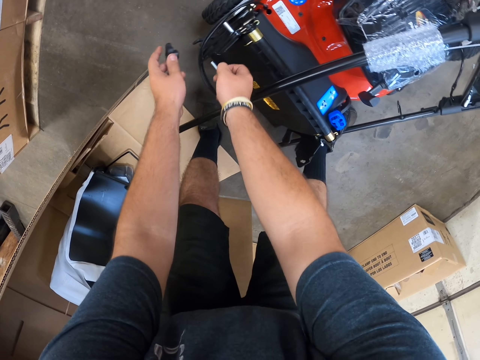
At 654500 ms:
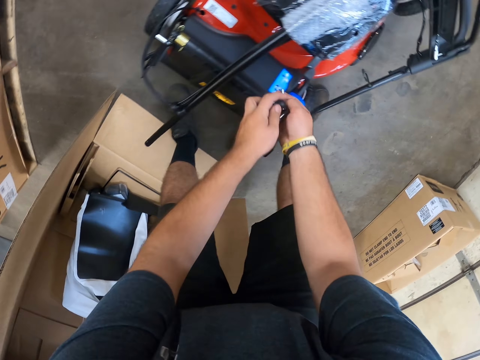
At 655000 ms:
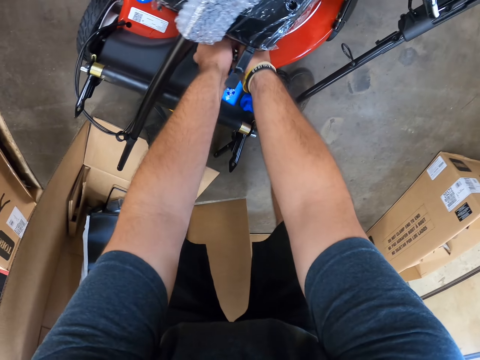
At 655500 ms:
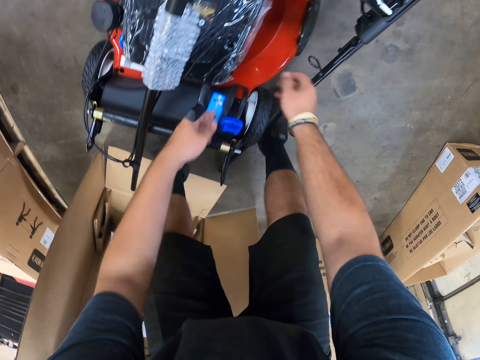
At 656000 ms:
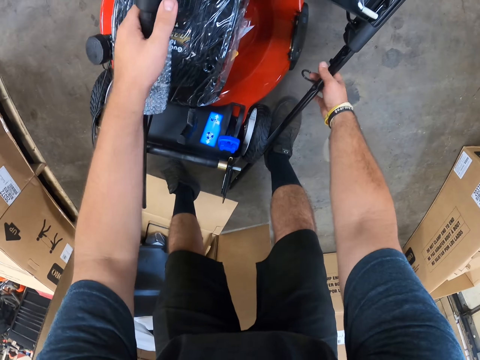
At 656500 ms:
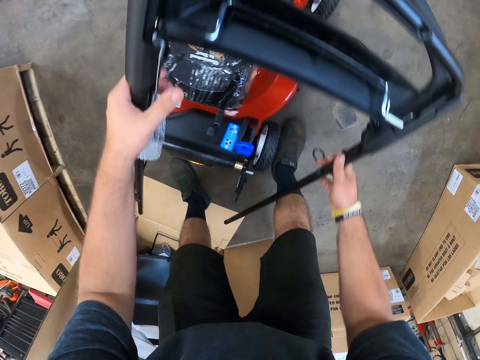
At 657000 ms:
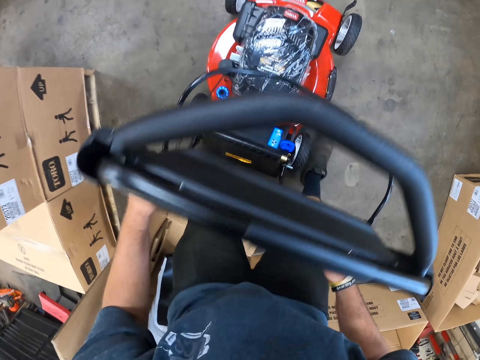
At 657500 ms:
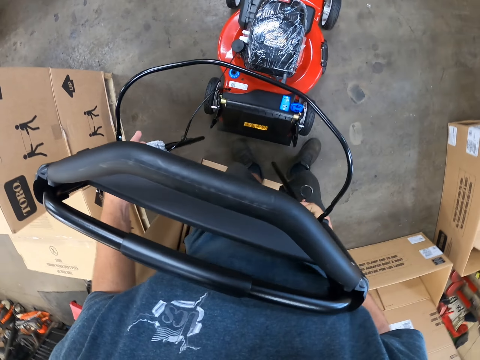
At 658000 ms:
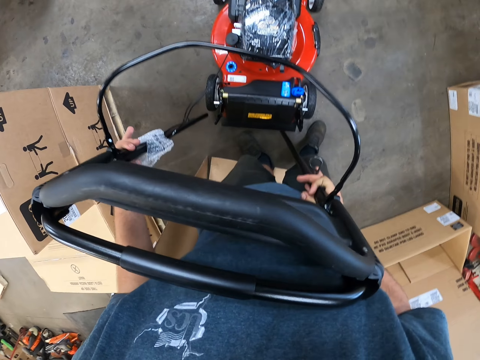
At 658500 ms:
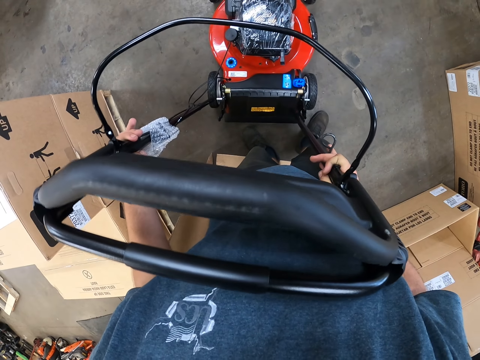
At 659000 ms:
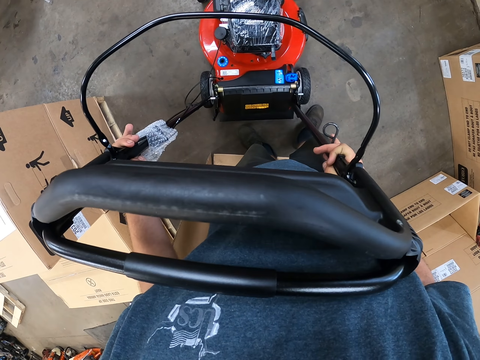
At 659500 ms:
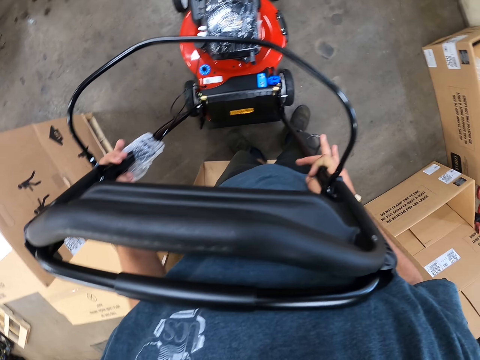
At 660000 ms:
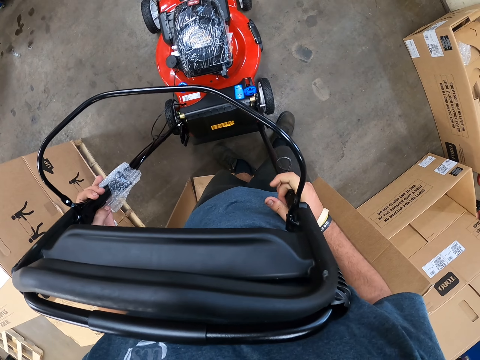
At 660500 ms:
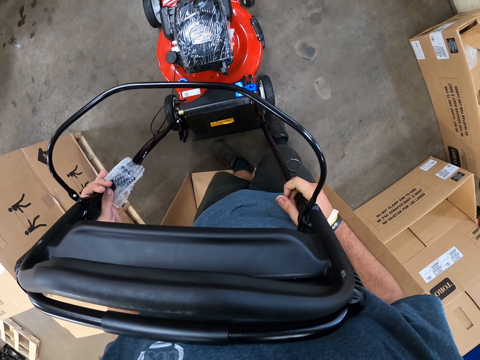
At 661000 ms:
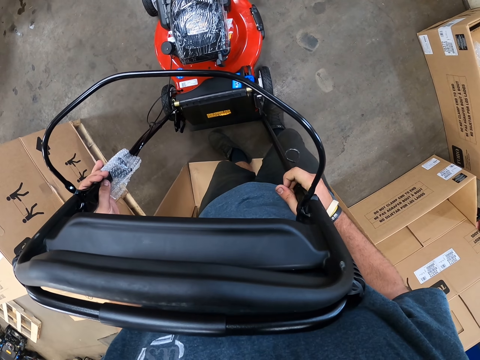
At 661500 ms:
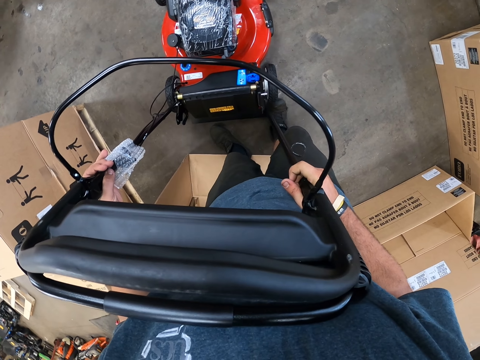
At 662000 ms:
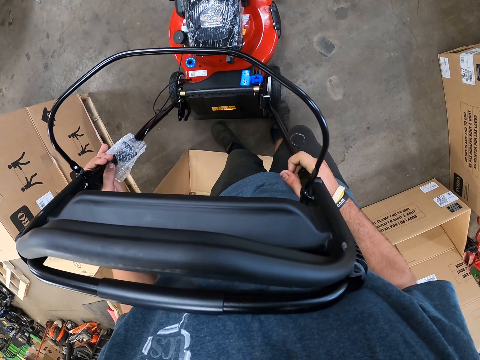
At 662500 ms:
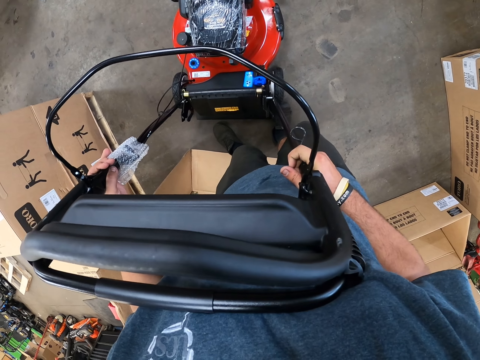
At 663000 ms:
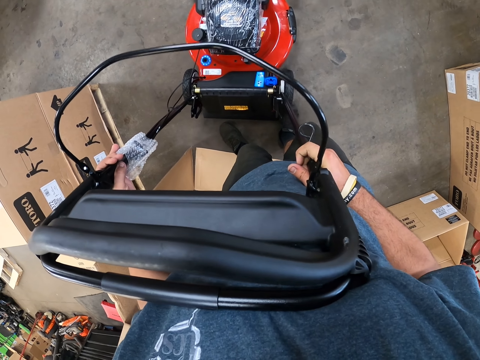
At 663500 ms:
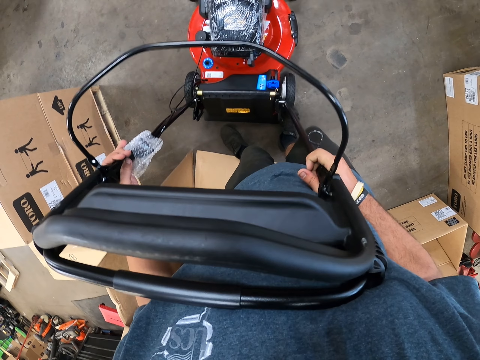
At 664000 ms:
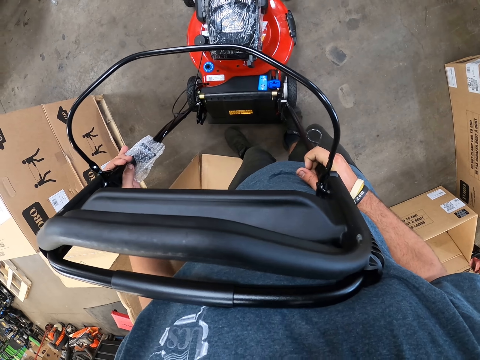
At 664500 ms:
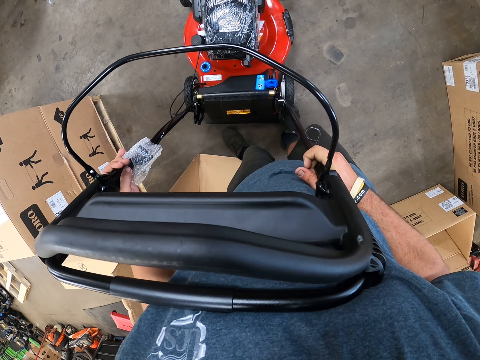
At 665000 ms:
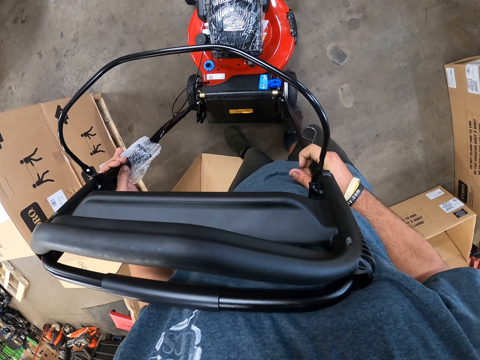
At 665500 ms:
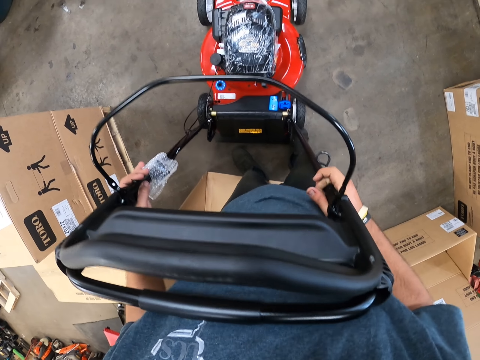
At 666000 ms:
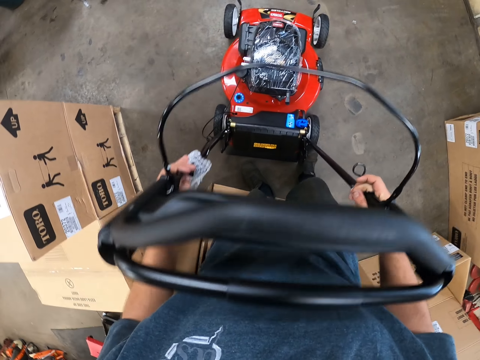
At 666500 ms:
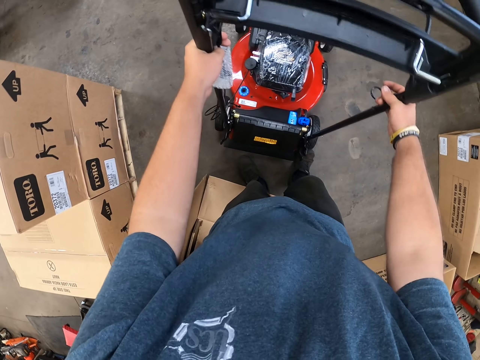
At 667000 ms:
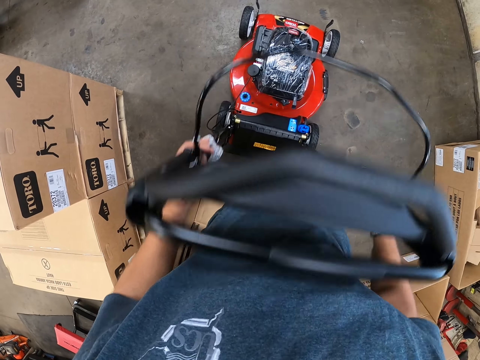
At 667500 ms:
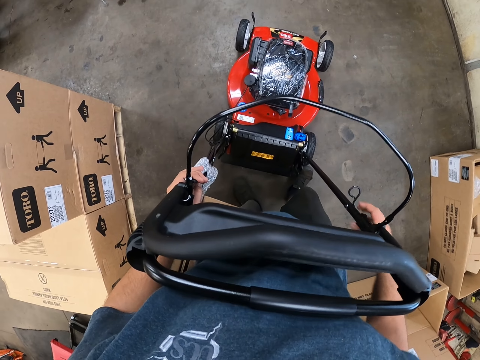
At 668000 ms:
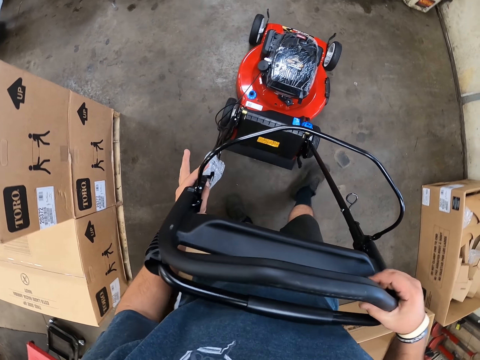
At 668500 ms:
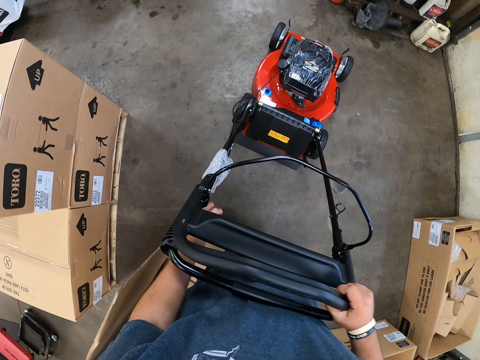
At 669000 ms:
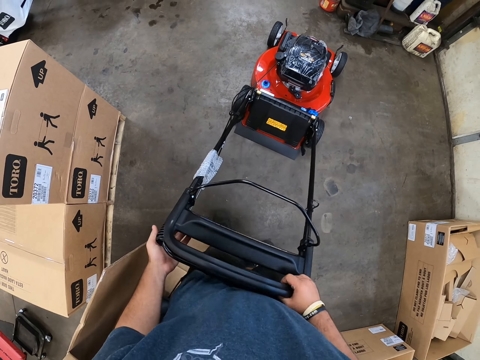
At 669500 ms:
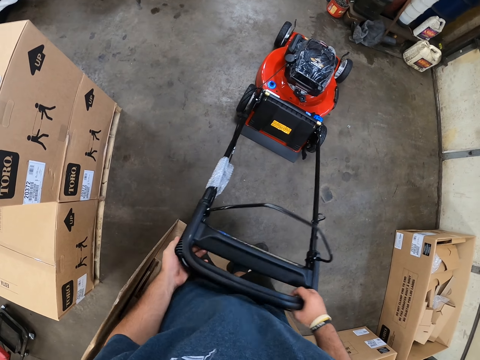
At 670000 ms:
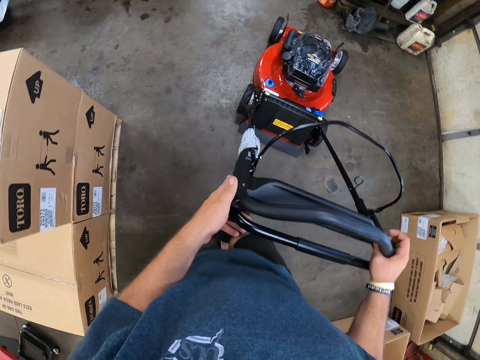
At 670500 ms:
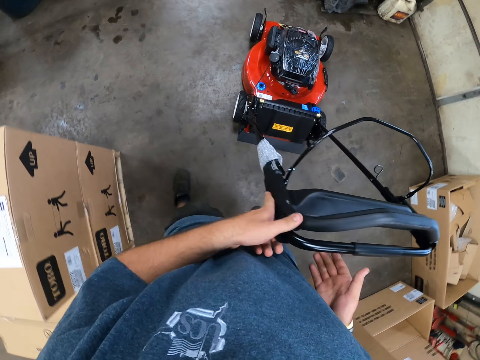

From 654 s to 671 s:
The camera wearer places the bolts on the lawn mower. They lift the lawn mower handle. They fix the lawn mower handle. They push the lawn mower handle.

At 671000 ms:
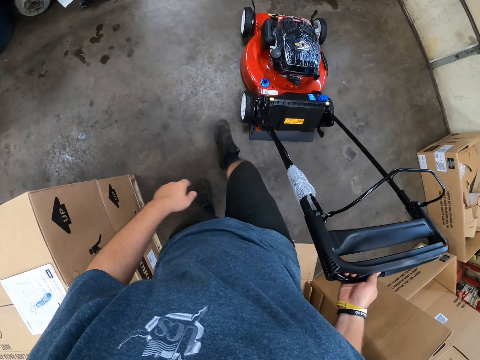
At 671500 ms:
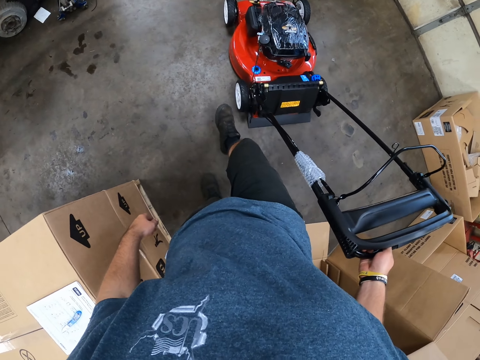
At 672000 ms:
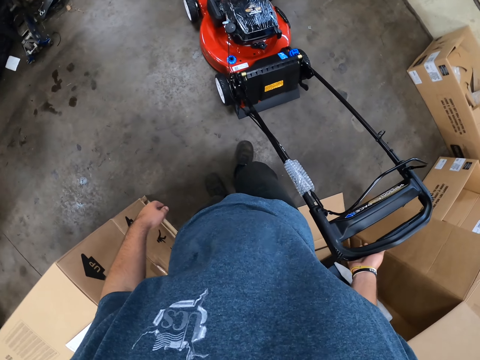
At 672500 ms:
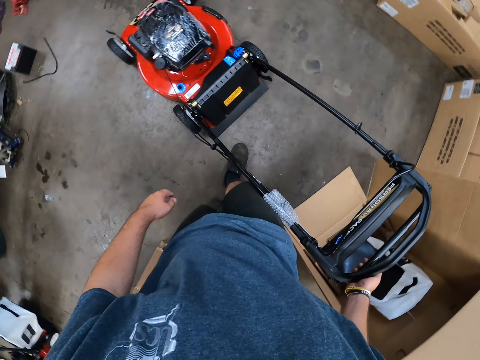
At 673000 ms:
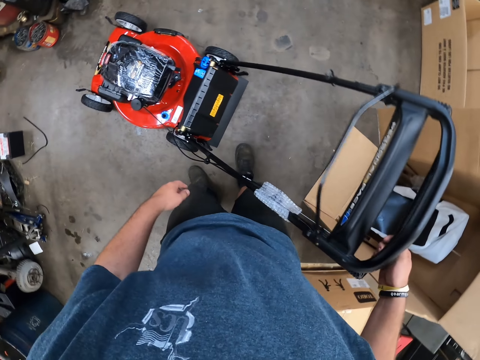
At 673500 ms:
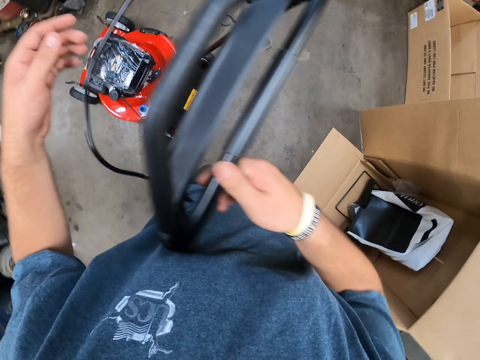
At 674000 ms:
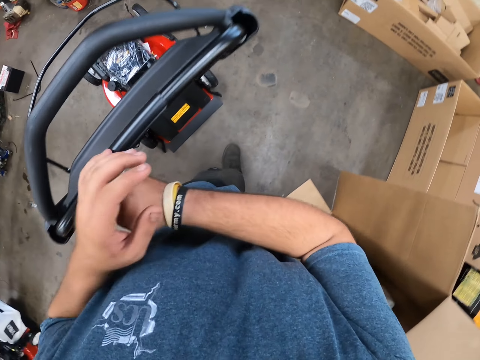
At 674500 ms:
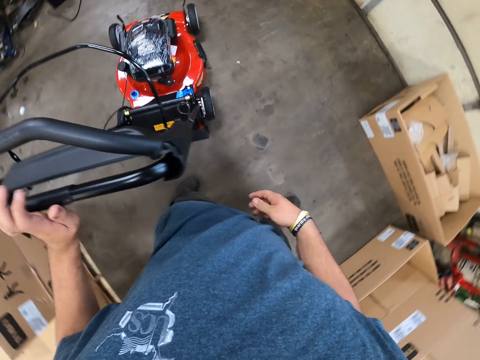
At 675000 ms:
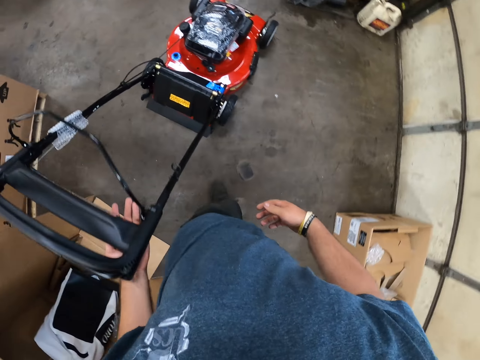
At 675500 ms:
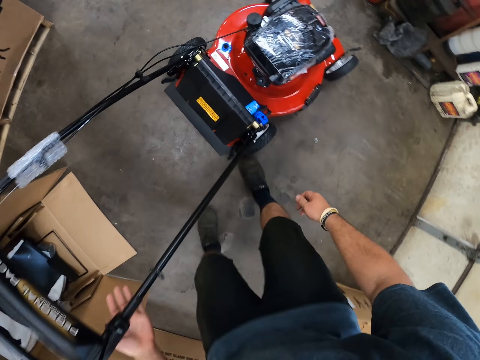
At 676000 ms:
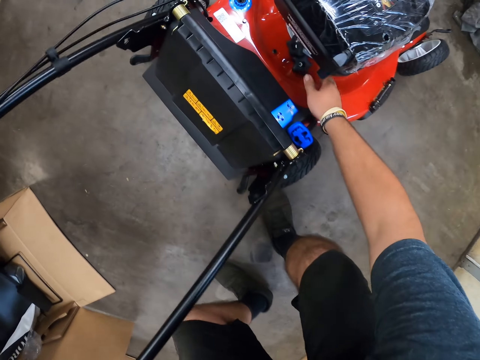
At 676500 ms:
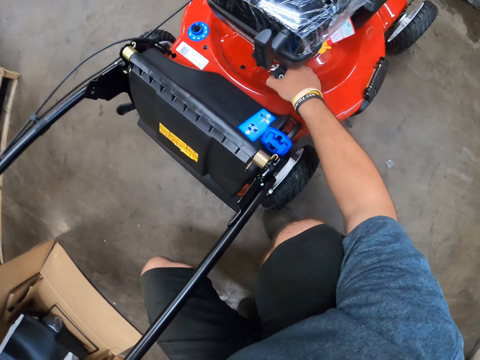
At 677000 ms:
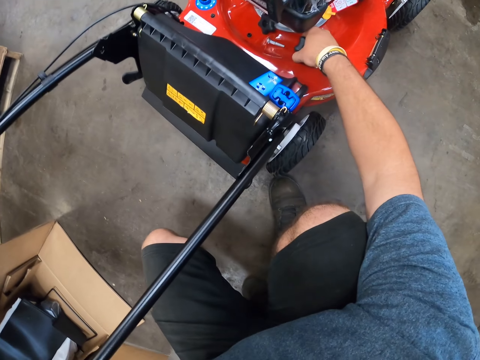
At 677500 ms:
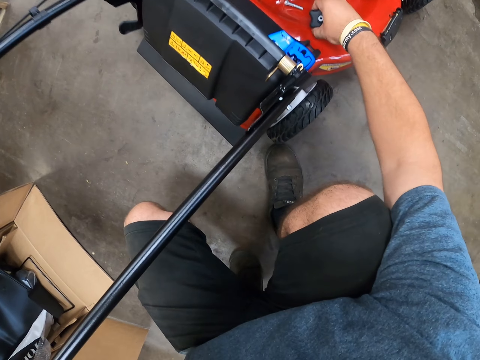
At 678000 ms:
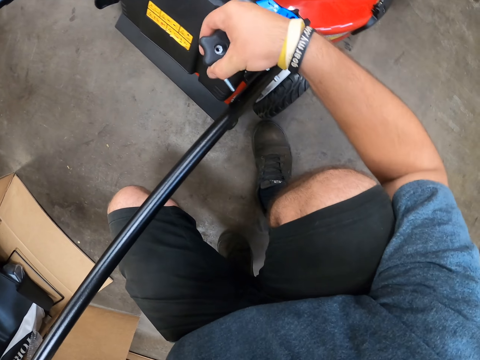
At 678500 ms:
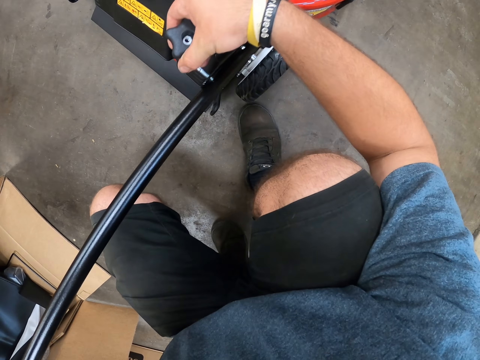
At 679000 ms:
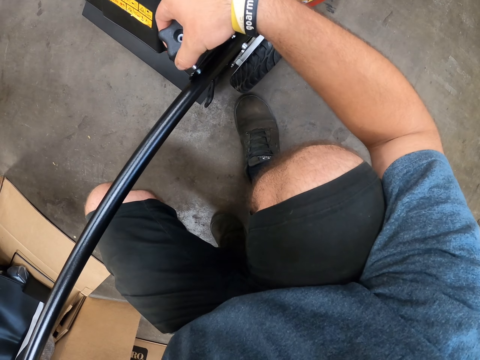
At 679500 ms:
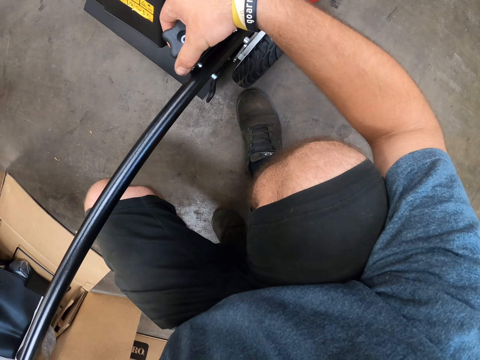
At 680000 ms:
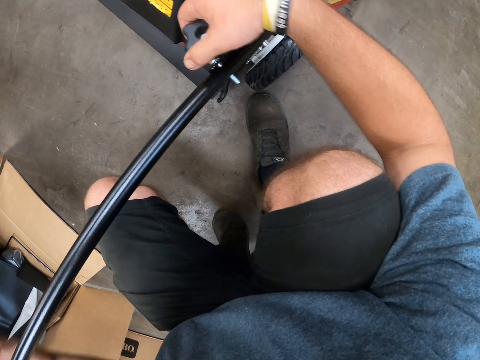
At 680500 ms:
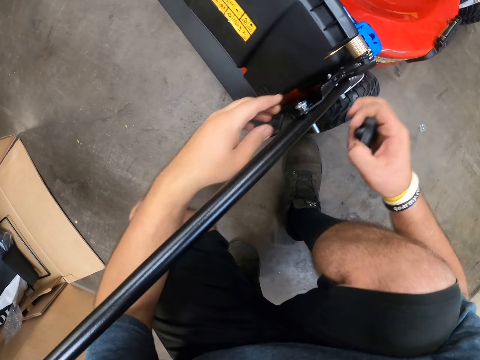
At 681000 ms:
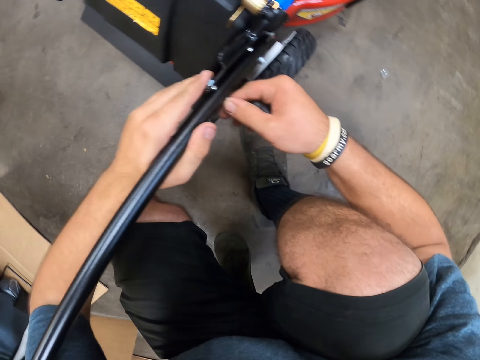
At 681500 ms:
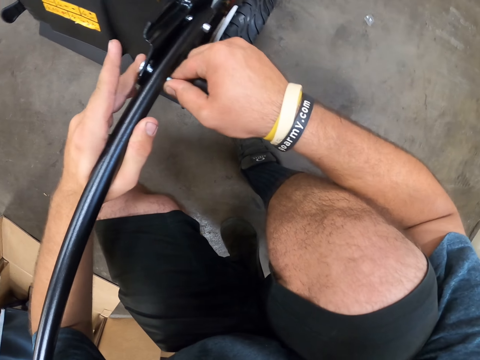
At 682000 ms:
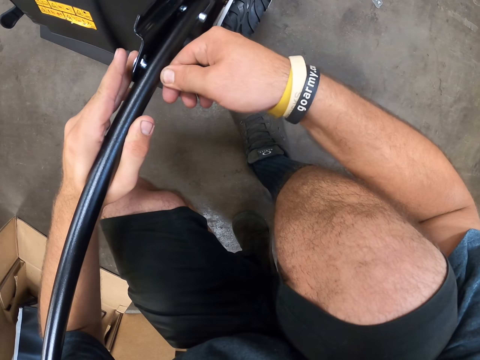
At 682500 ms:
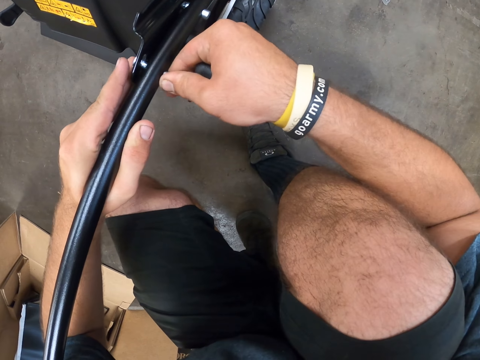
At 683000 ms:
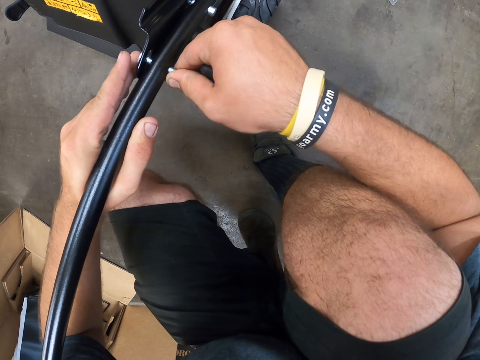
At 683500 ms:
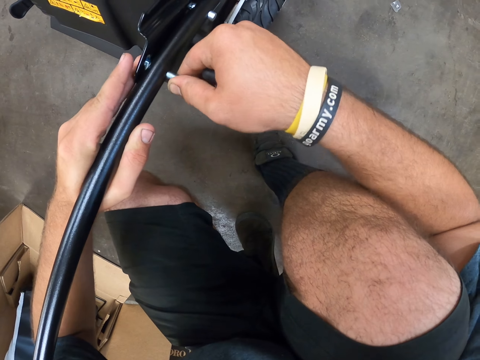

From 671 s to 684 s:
The camera wearer holds the lawn mower. They pick up the bolts or screw on the lawn mower. They fix the screw on the lawn mower.
